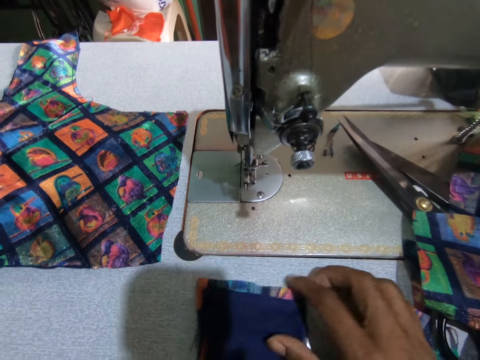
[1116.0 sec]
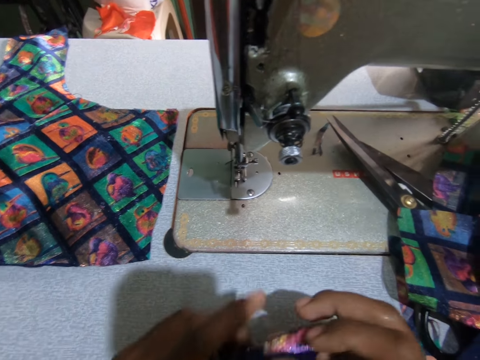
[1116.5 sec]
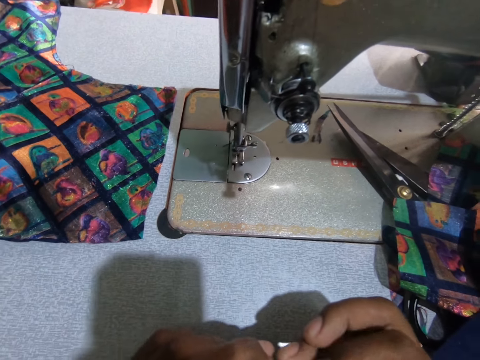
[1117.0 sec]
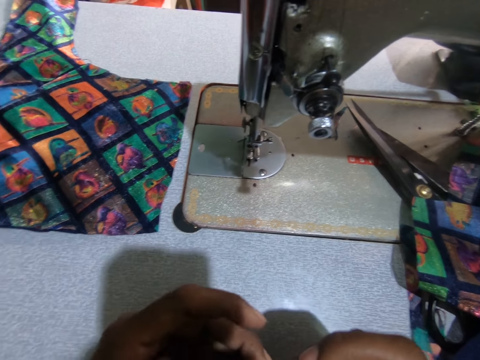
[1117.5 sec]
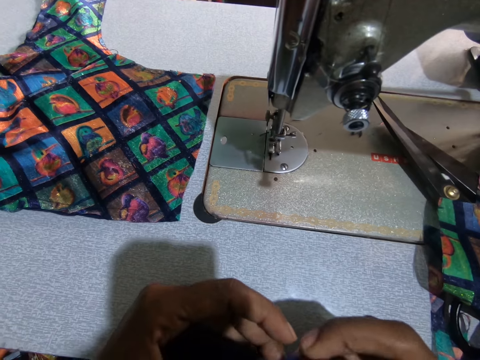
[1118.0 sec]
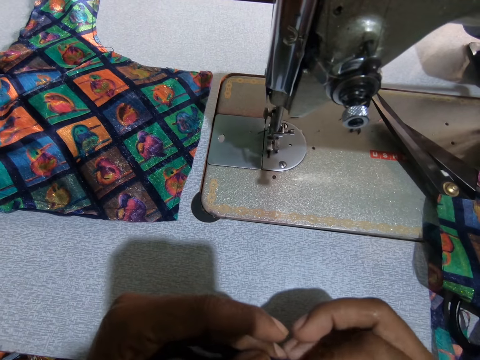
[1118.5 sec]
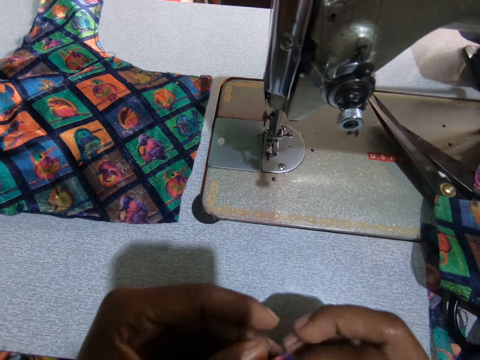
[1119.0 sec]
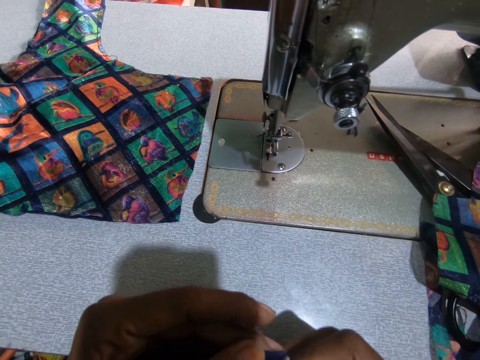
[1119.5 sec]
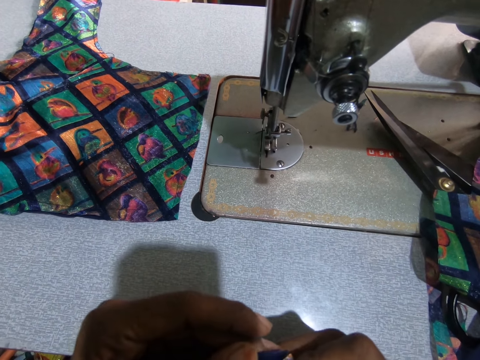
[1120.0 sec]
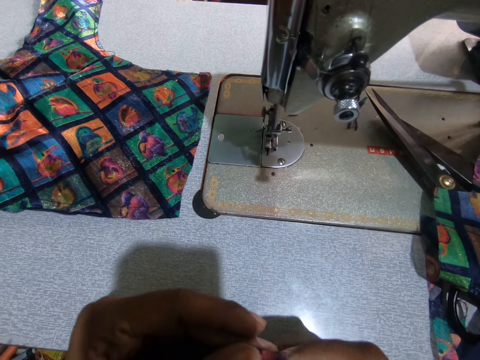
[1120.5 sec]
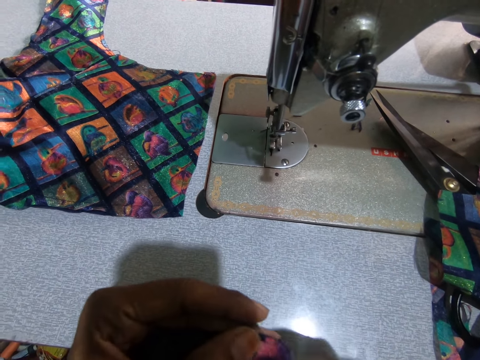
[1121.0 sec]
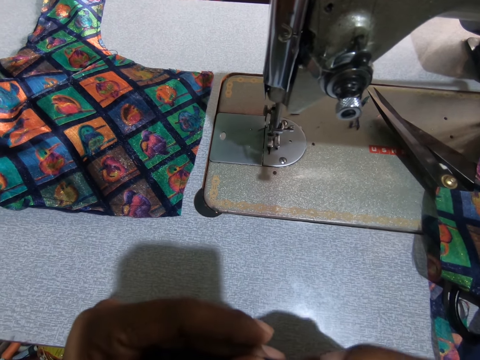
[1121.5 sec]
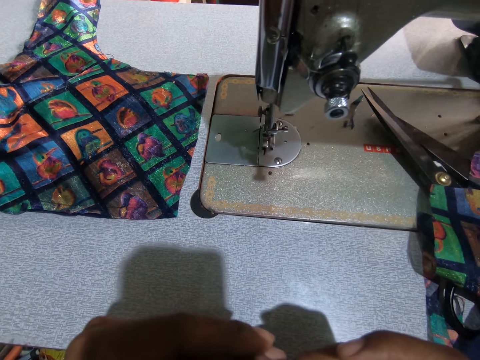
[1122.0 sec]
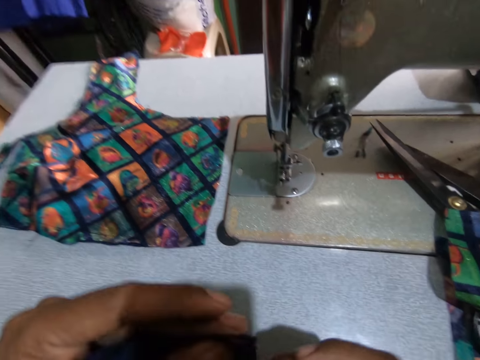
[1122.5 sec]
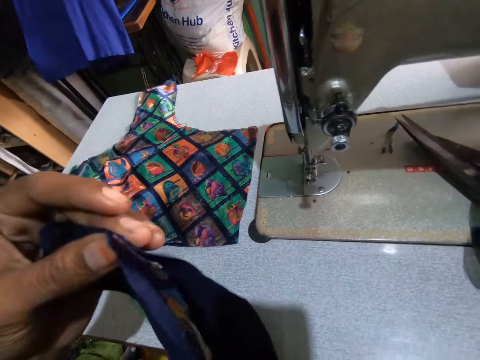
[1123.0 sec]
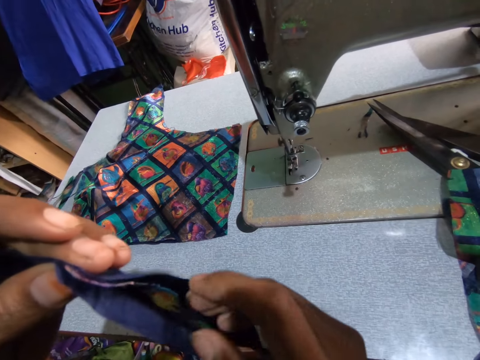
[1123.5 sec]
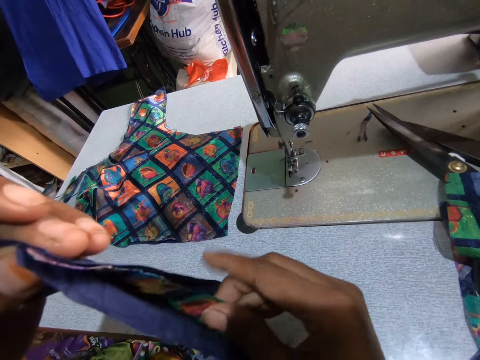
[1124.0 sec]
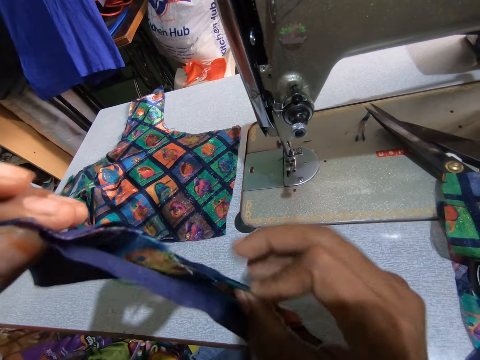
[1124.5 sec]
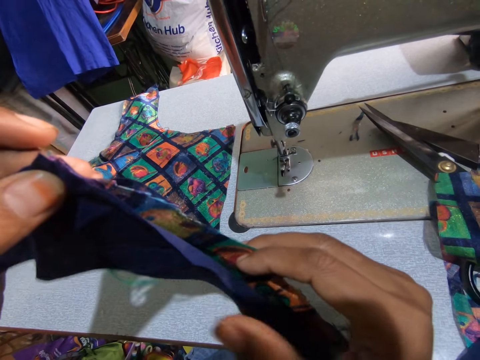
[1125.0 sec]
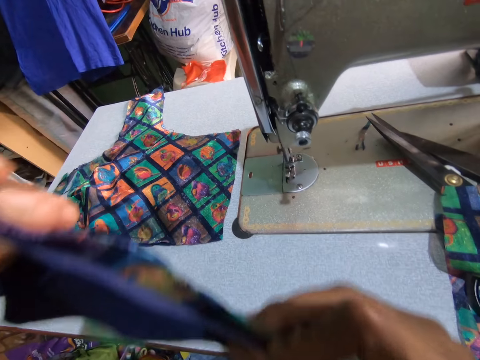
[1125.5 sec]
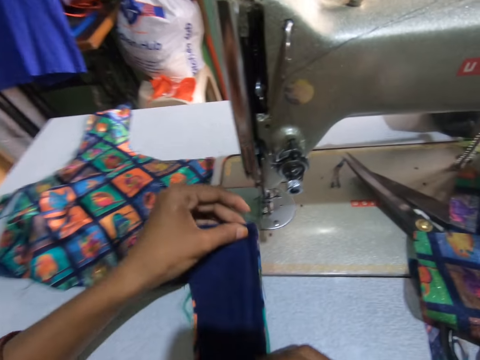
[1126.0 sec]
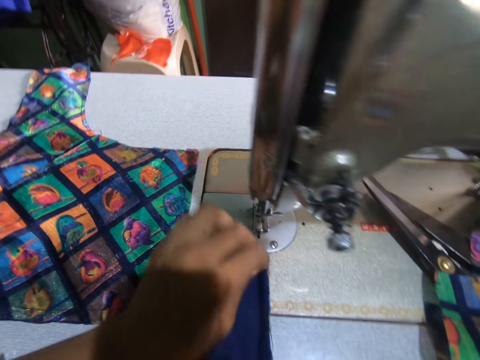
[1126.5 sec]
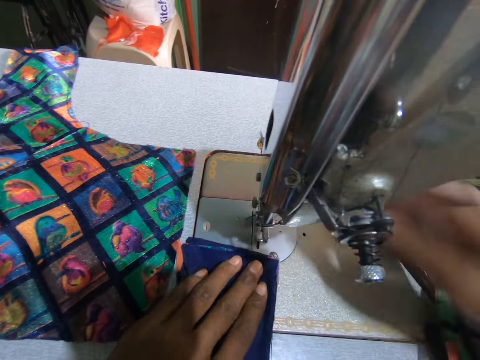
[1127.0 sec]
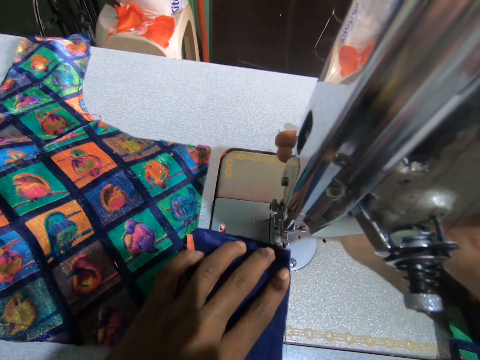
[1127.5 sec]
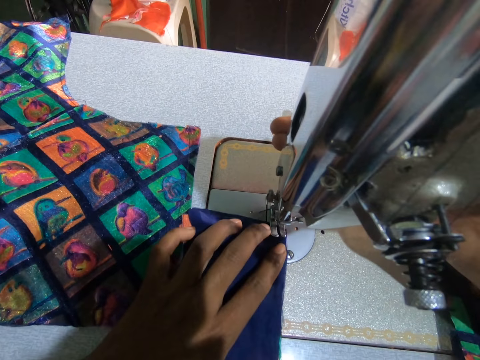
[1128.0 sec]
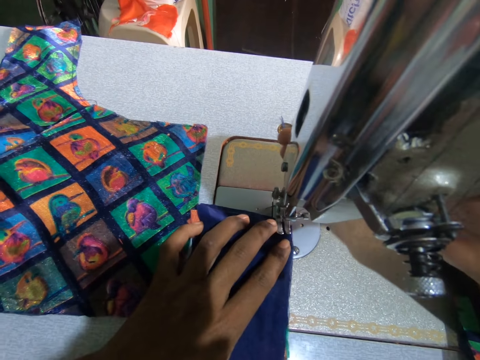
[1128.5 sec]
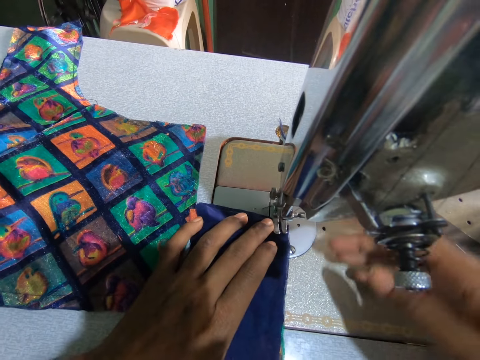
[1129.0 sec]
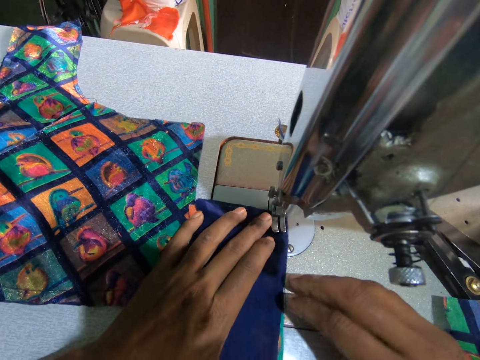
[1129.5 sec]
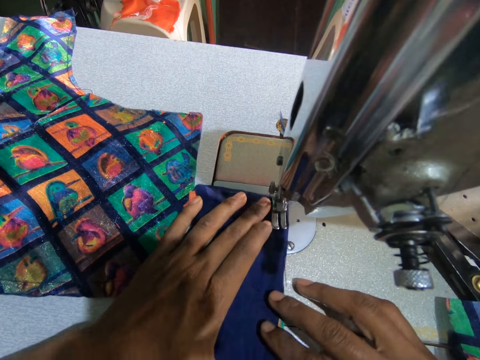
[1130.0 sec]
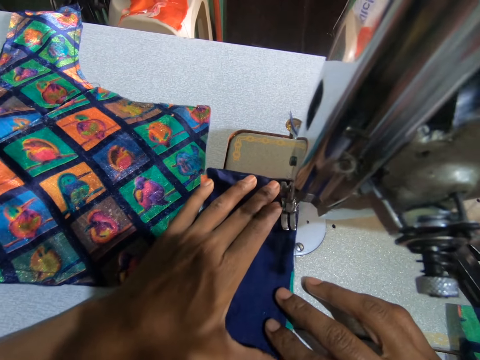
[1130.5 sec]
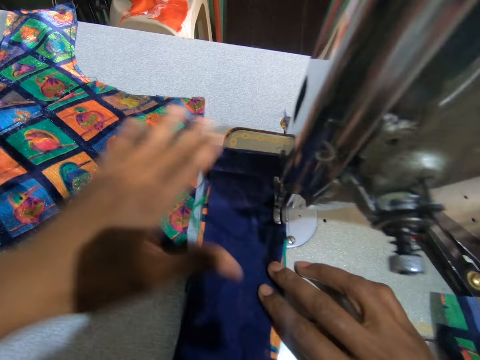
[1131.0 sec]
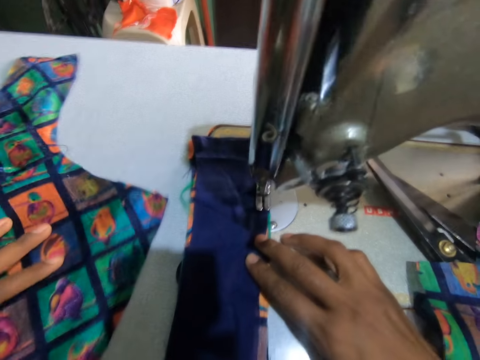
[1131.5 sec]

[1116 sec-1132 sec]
The camera wearer arranges the fabric. They stretch the fabric. They put the fabric on the sewing machine. They position the needle on the fabric. They sew the fabric.

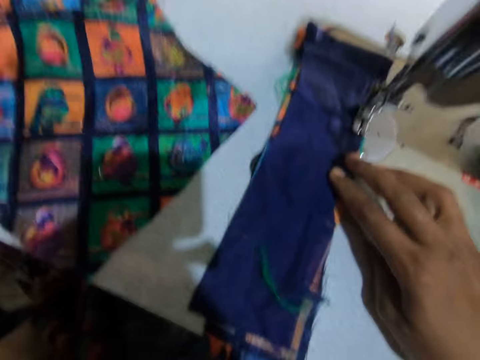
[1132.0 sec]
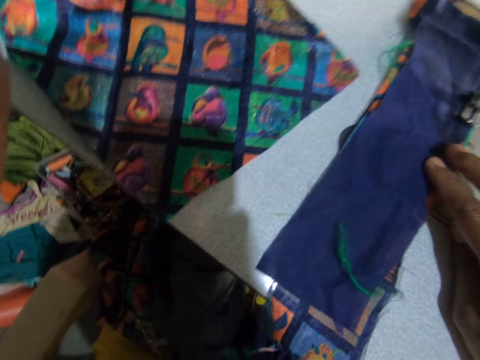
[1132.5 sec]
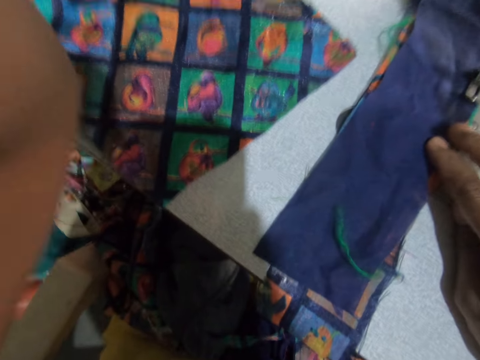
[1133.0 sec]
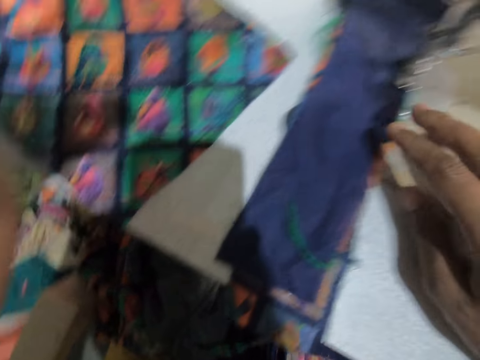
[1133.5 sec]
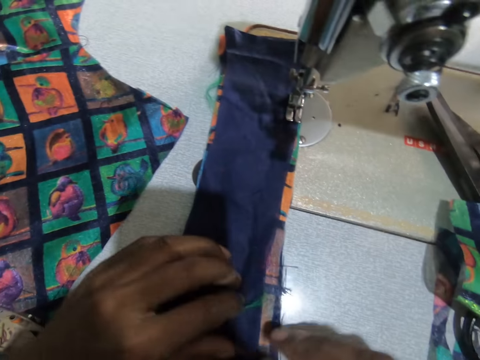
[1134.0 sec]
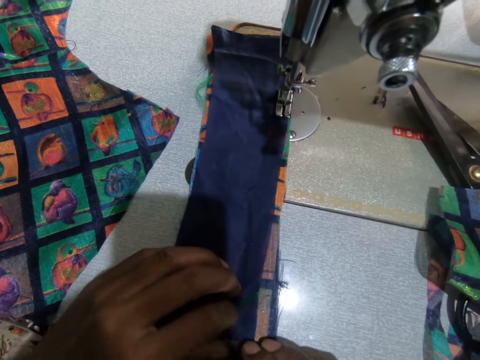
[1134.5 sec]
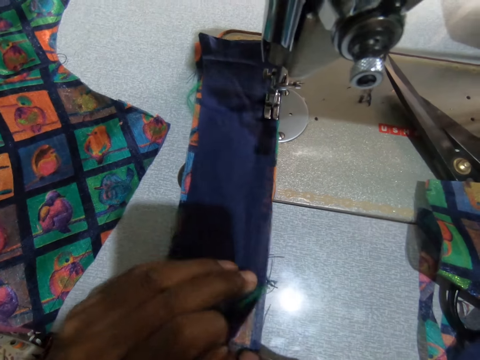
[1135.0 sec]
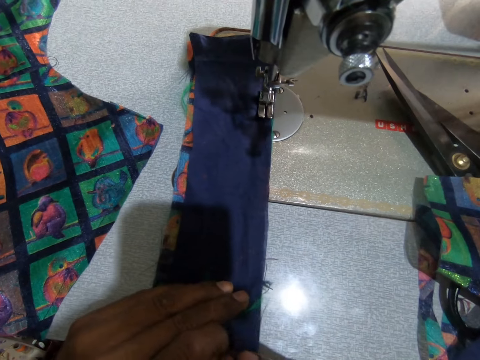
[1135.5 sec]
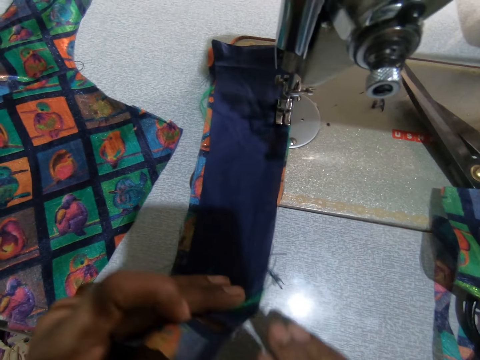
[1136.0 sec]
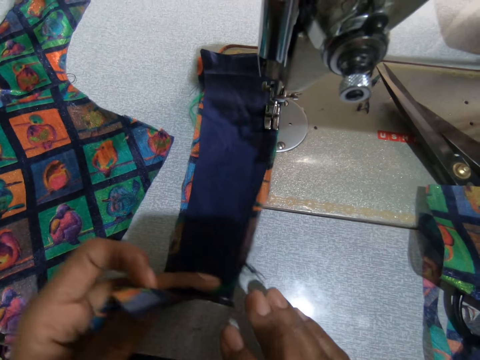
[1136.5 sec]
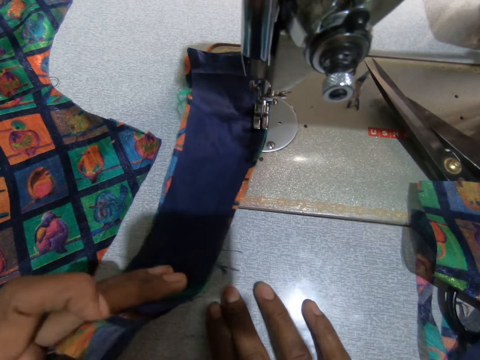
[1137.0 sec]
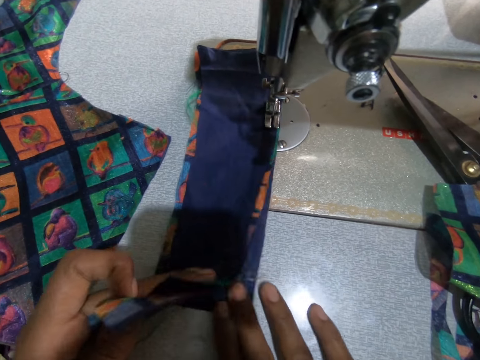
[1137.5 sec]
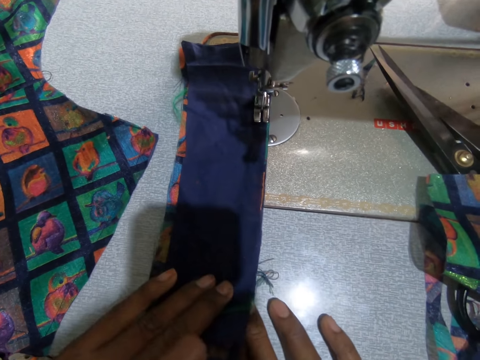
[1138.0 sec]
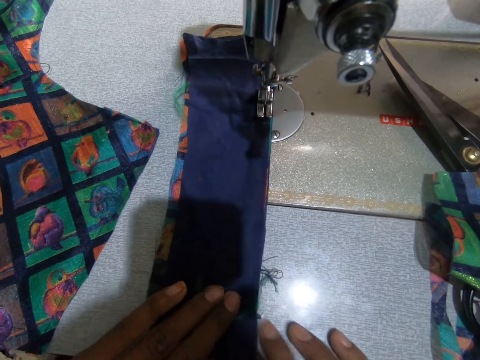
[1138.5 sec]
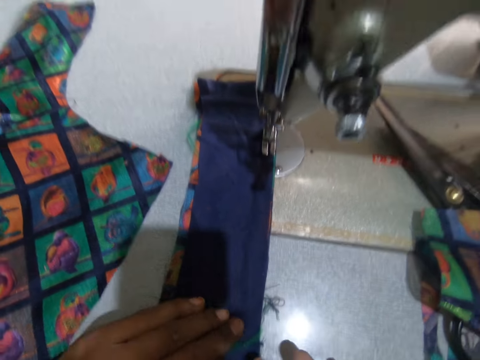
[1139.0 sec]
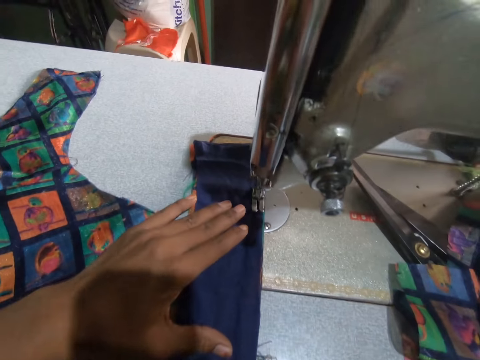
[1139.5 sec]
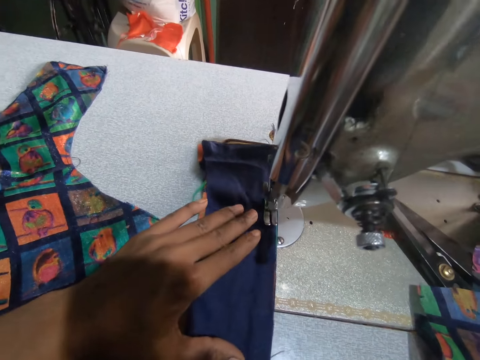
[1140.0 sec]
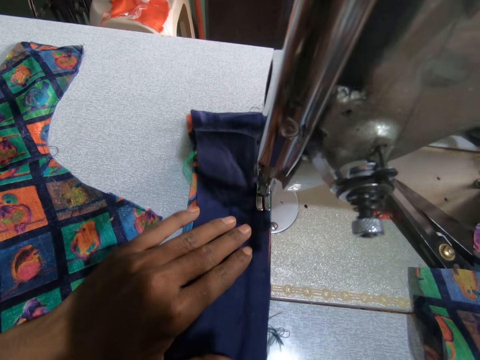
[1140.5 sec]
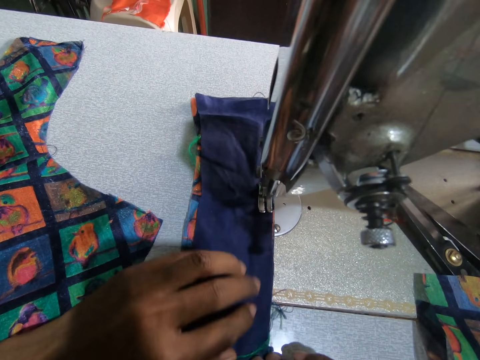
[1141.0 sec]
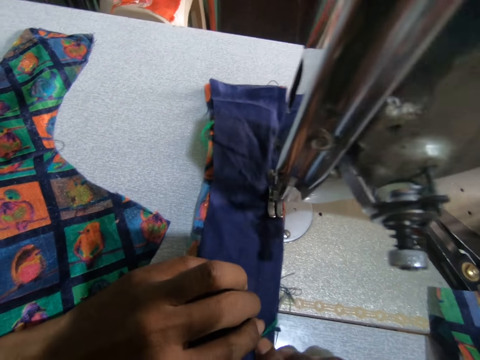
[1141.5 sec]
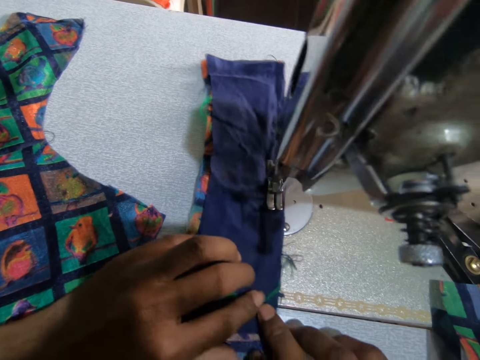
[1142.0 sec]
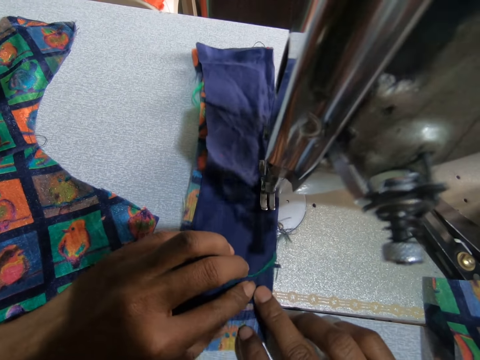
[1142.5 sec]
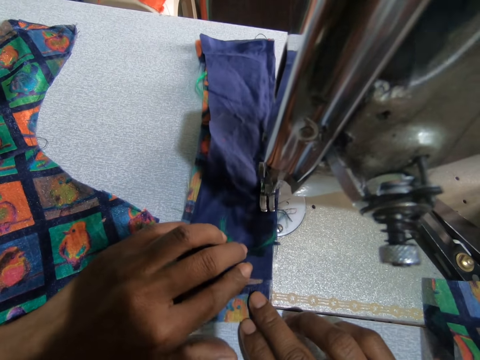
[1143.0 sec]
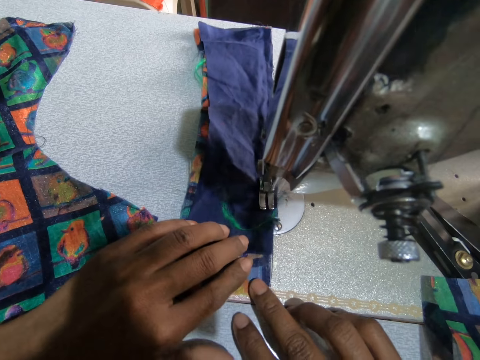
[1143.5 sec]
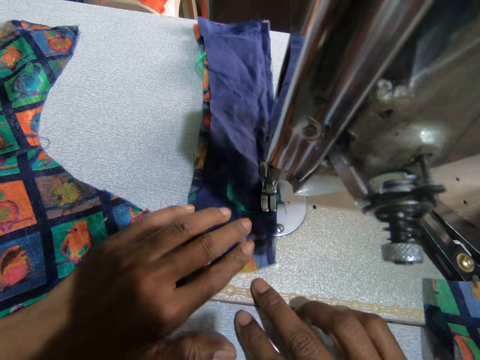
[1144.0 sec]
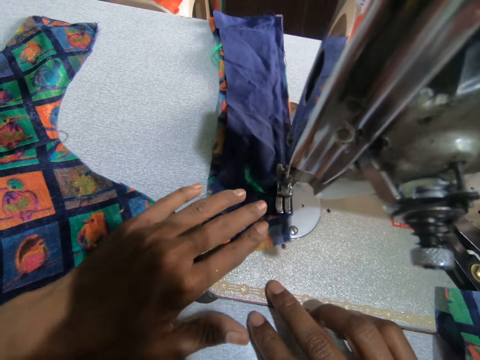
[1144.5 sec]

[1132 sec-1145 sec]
The camera wearer moves the hand to the face. They arrange the fabrics. They stop sewing. They continue to sew the fabric.
